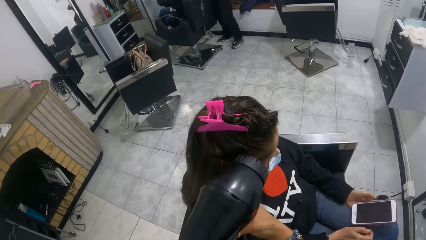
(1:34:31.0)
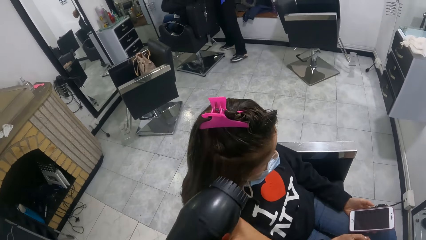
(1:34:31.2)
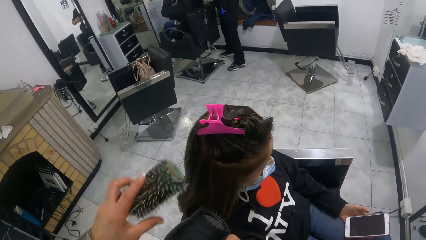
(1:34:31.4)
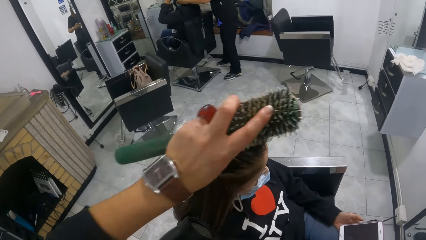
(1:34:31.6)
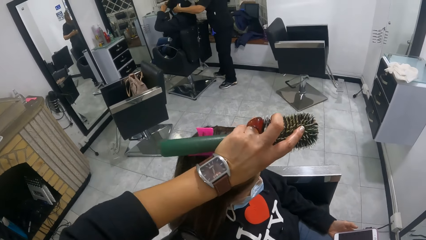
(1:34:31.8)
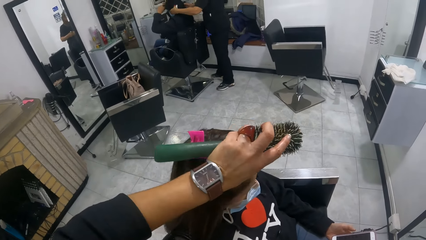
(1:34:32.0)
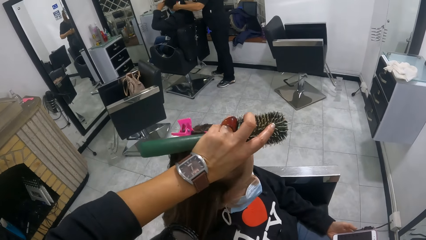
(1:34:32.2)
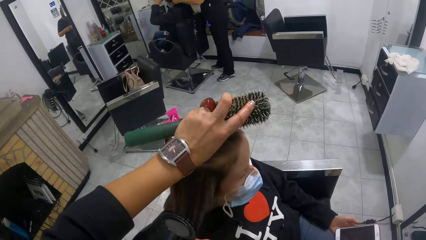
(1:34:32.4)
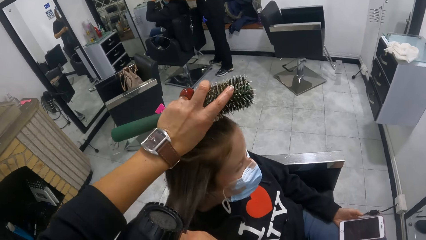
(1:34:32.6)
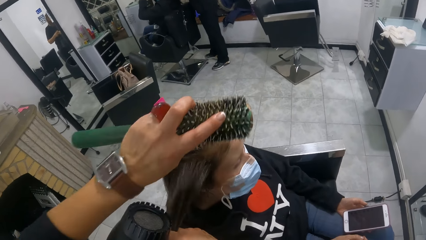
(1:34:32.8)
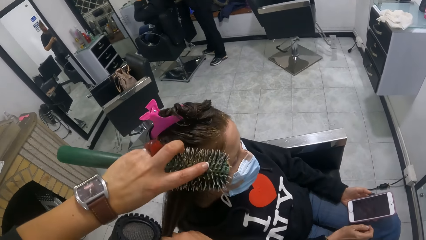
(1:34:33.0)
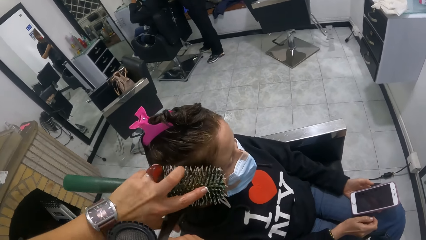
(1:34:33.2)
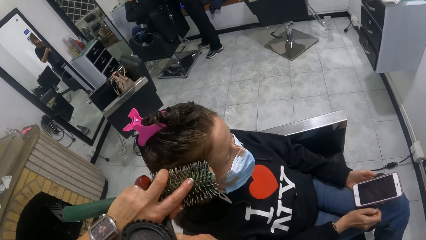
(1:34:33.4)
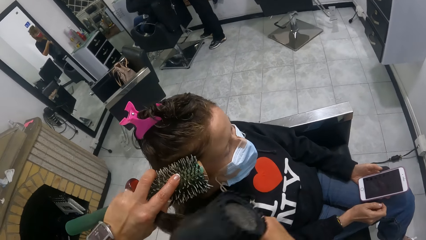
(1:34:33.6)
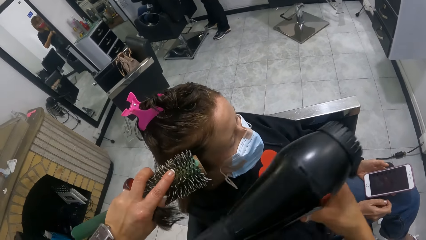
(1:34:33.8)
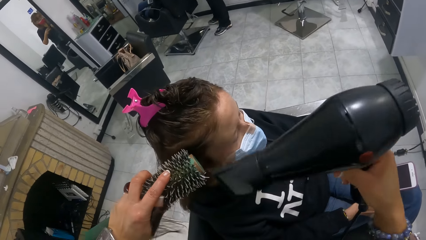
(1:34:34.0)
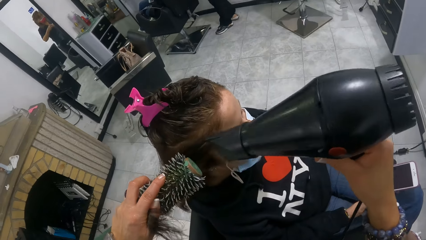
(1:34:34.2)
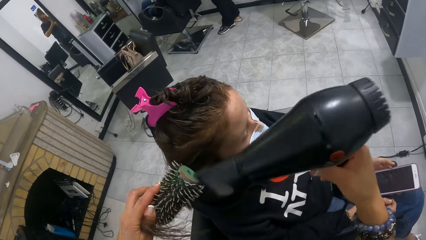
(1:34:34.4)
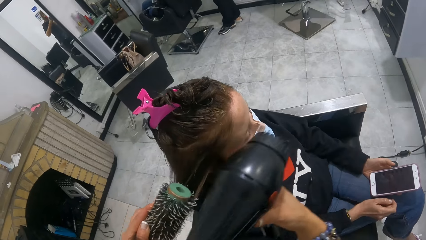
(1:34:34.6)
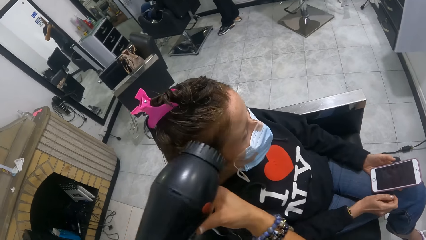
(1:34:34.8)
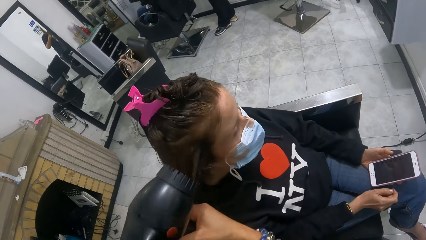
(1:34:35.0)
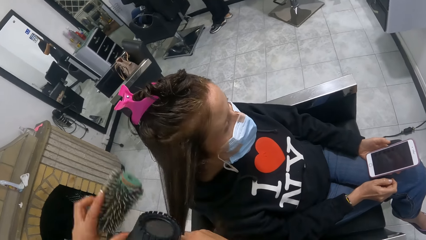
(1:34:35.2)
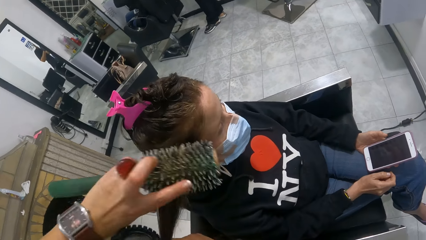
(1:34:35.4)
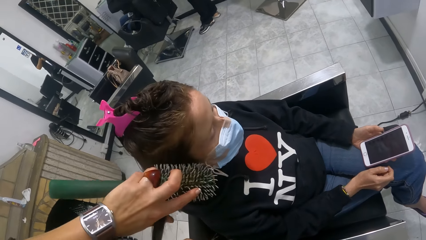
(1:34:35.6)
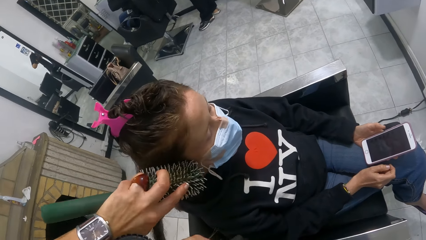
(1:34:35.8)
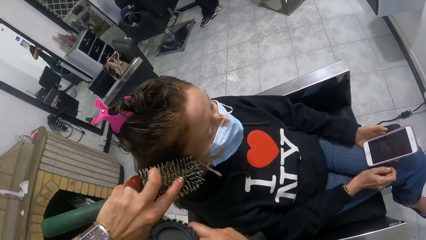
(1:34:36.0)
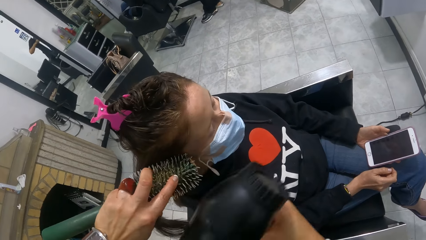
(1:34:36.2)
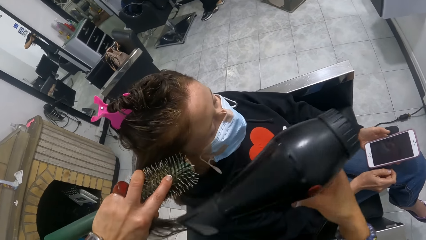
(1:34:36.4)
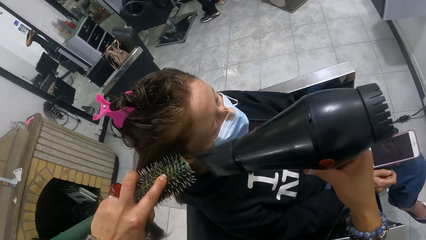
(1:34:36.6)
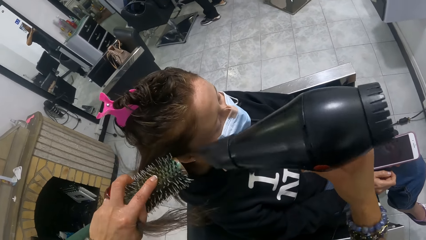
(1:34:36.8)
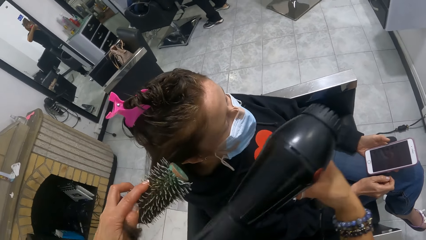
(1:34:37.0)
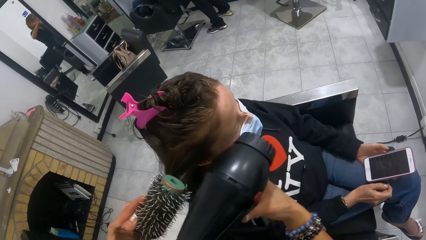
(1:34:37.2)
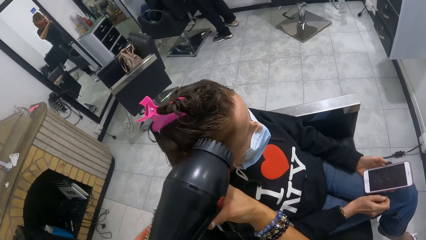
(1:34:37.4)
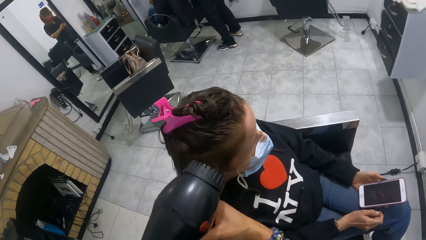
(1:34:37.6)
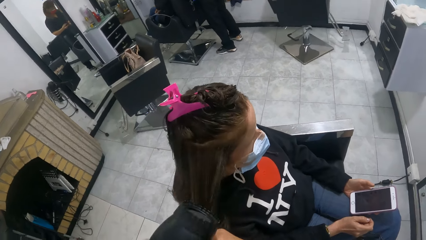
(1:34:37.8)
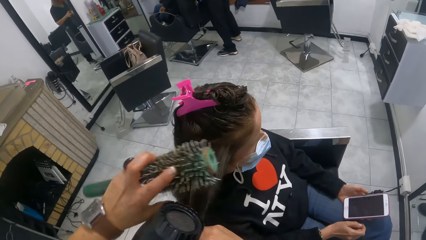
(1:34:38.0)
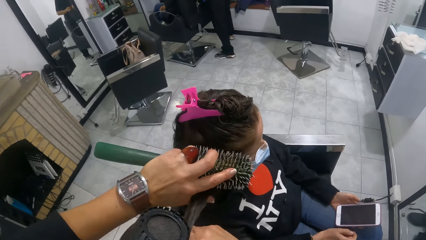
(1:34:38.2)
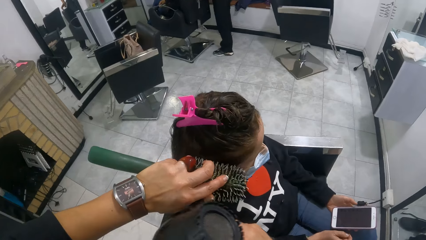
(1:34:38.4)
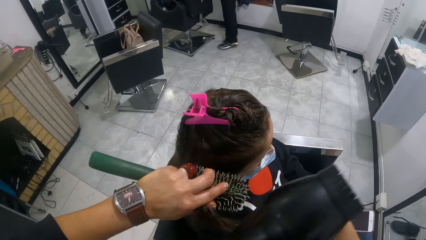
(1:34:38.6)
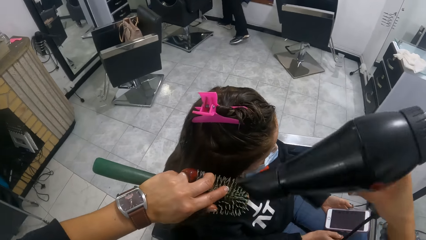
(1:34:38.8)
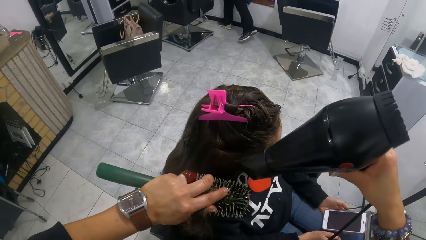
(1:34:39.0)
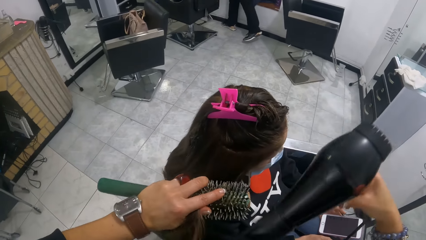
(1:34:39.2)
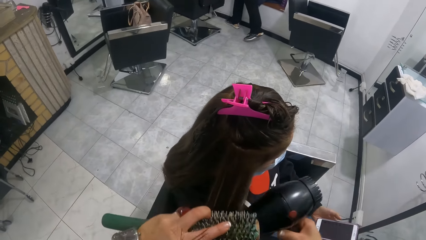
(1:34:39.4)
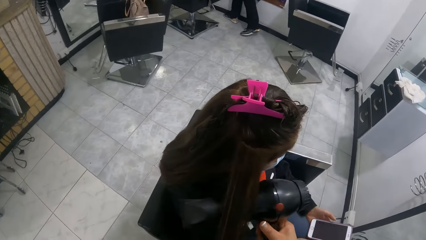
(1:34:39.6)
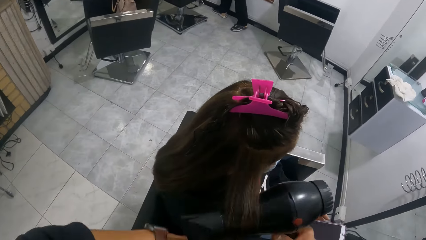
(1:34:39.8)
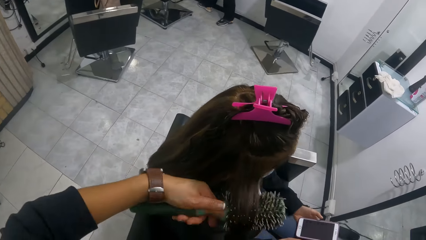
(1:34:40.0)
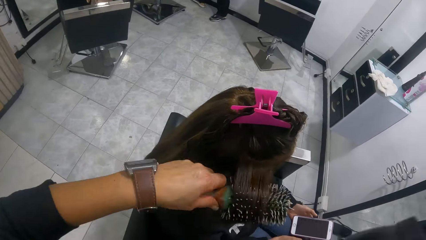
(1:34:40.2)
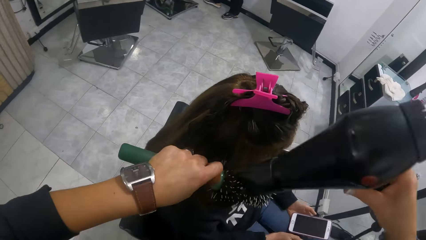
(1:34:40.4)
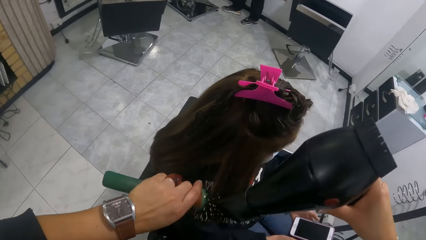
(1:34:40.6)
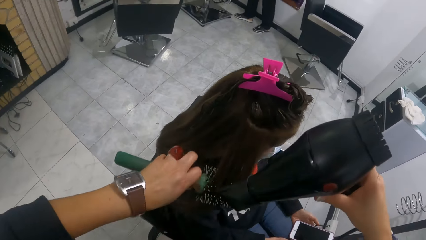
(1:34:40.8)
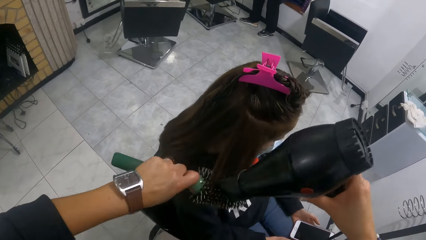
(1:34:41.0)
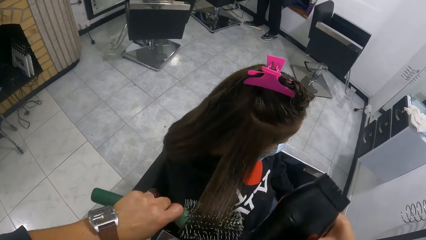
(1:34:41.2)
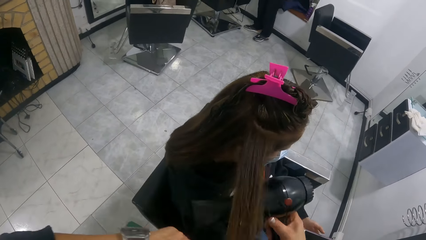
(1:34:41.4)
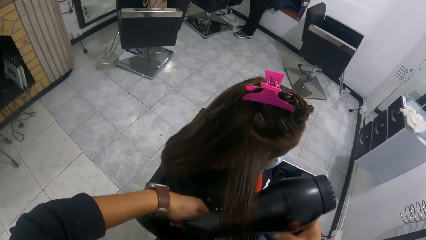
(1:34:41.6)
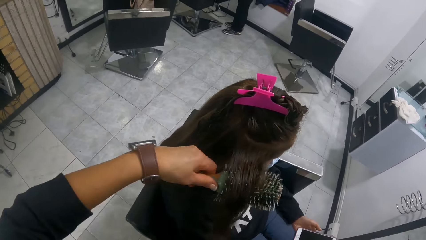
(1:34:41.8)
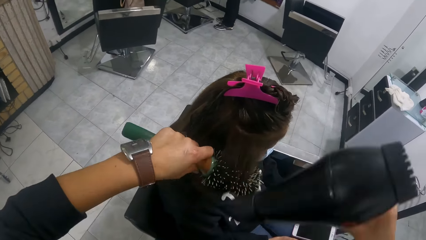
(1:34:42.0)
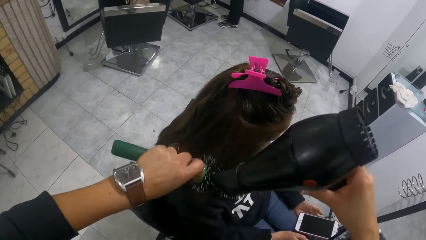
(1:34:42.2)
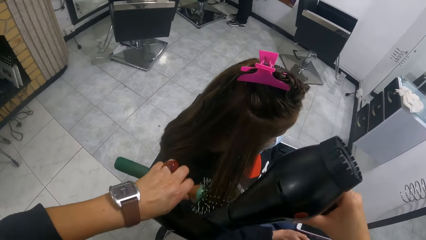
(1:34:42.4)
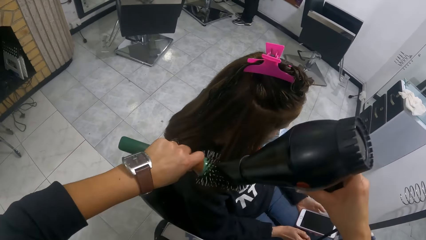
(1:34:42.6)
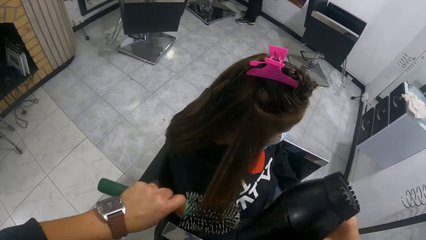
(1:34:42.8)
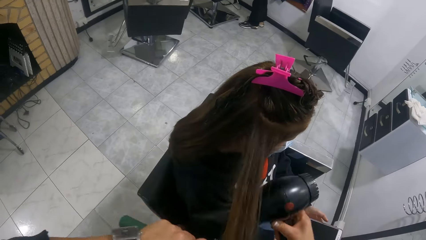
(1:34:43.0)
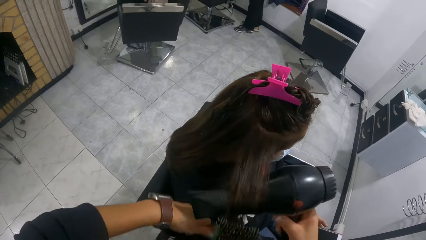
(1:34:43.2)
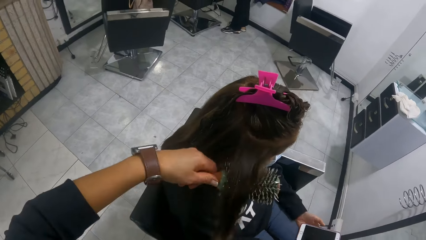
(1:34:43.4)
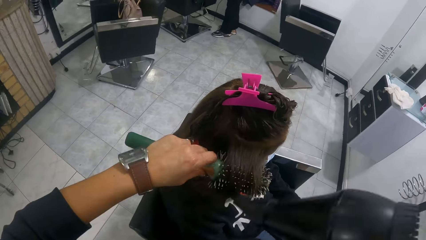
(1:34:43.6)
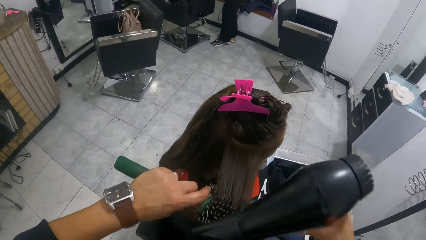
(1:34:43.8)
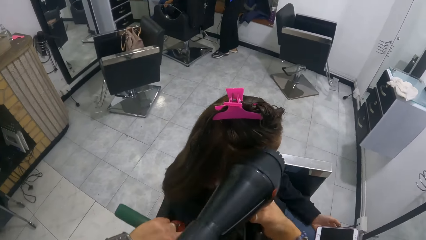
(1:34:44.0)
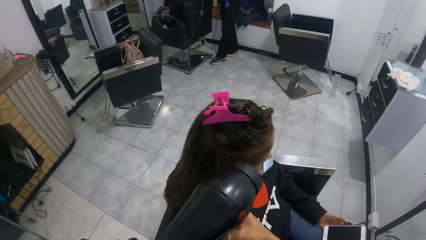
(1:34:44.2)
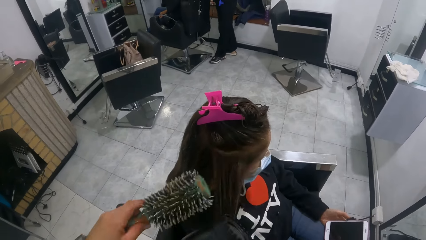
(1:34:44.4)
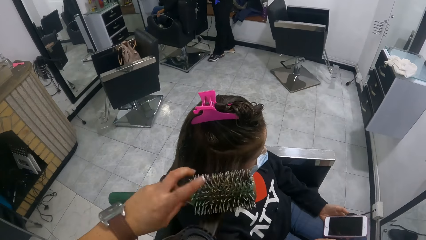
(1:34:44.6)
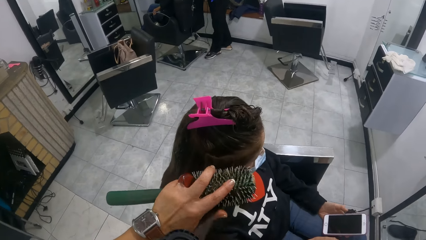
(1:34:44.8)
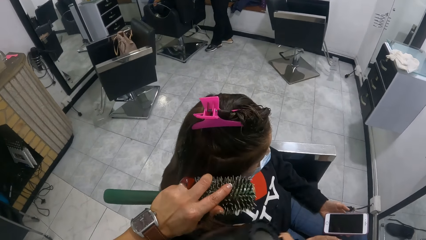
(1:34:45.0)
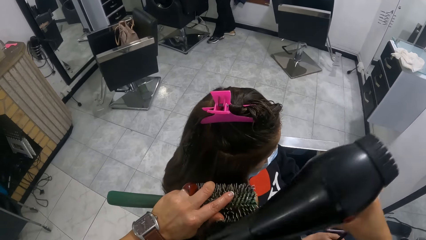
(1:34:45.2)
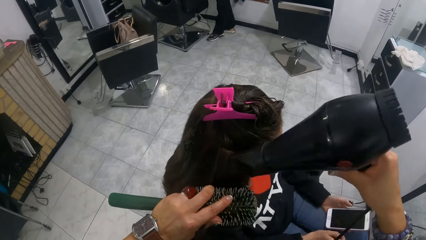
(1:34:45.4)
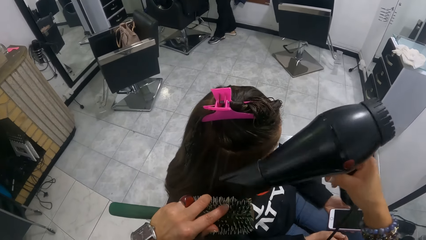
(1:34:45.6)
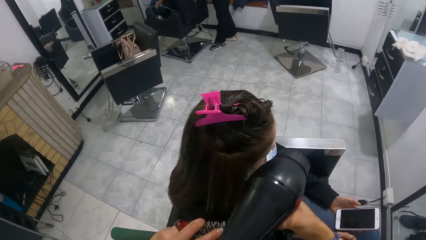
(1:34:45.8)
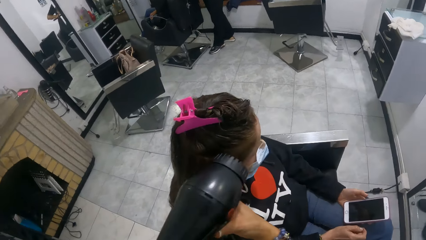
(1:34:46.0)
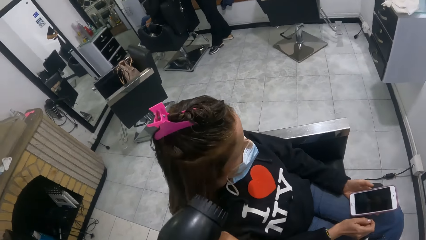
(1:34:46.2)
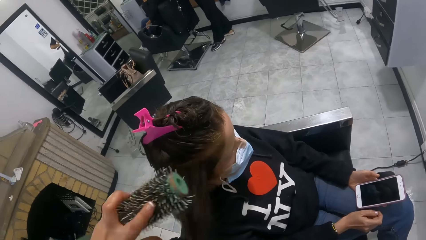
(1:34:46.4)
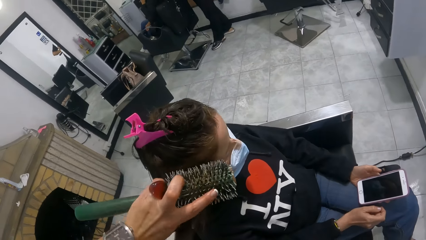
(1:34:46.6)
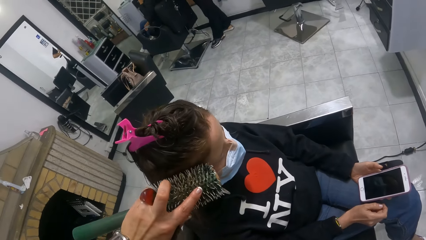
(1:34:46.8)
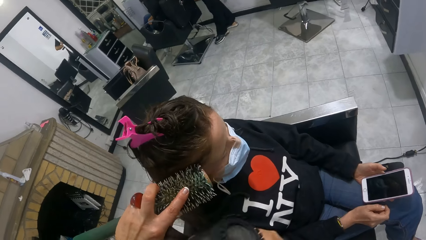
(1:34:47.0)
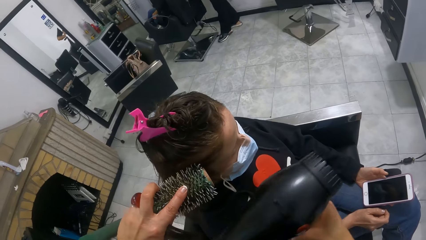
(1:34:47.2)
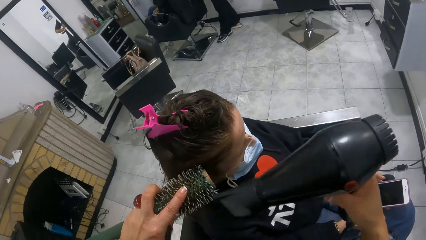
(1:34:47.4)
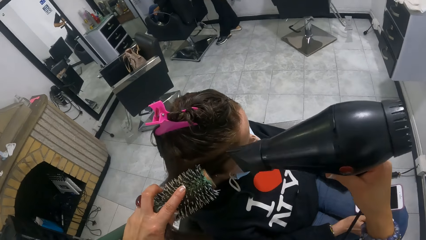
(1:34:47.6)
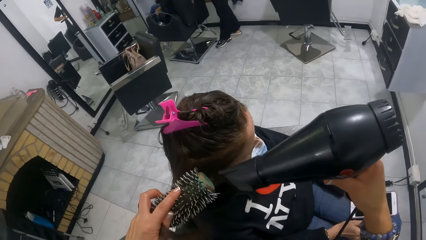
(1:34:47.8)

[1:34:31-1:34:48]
The camera wearer straightens the hair of a woman with a comb. They blow-dry the hair of the woman with a blow-dryer. They blow-dry another woman's hair and comb the other woman's hair.
